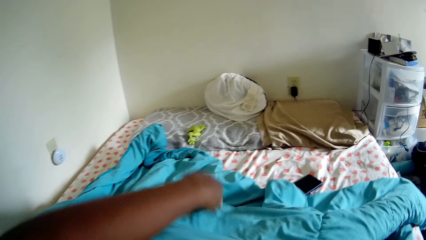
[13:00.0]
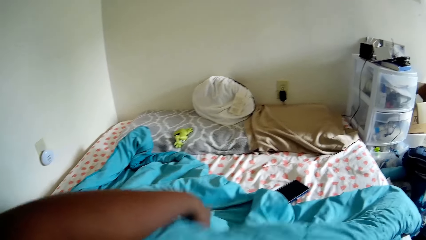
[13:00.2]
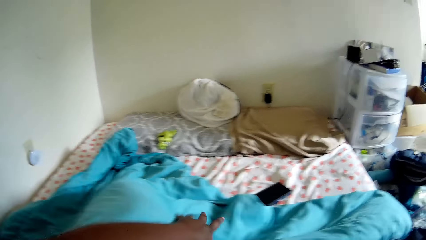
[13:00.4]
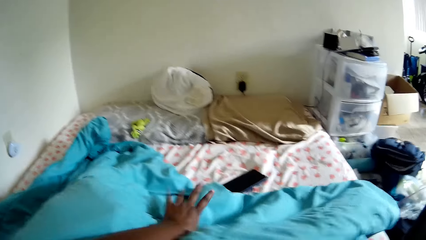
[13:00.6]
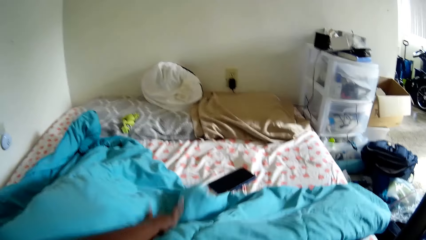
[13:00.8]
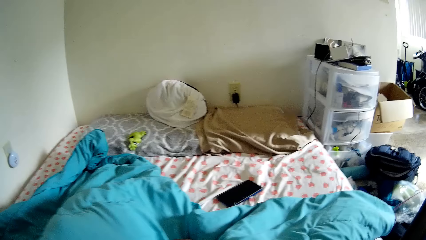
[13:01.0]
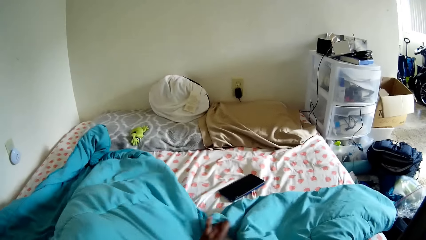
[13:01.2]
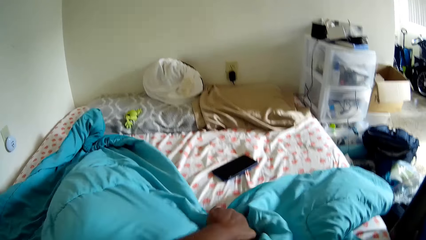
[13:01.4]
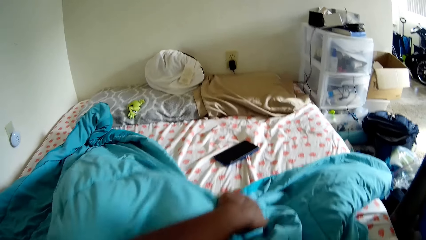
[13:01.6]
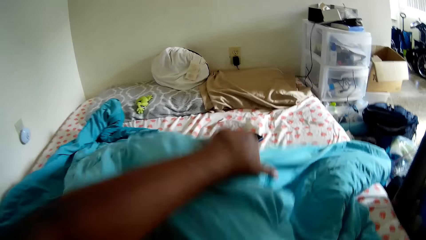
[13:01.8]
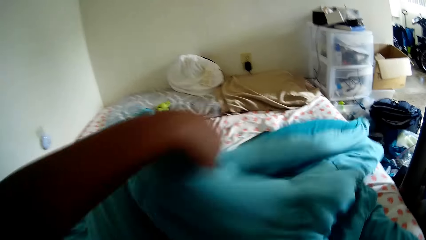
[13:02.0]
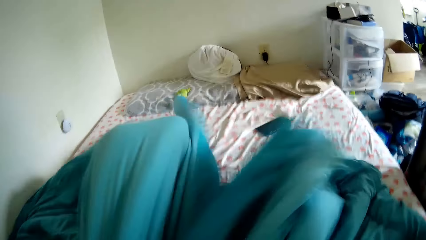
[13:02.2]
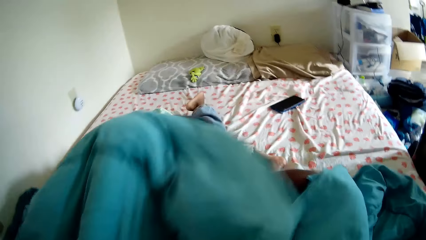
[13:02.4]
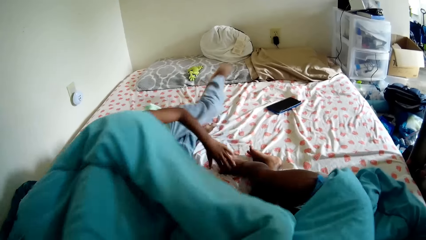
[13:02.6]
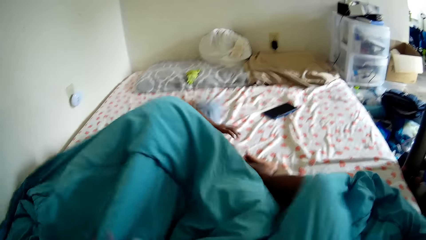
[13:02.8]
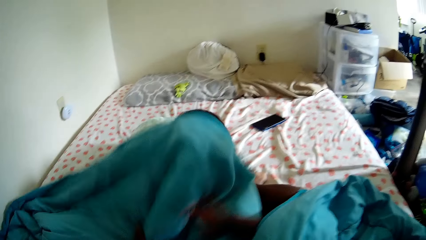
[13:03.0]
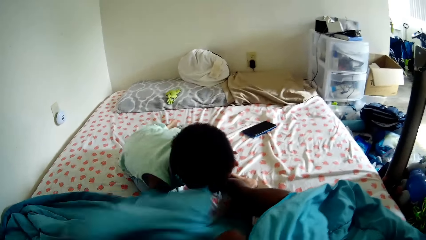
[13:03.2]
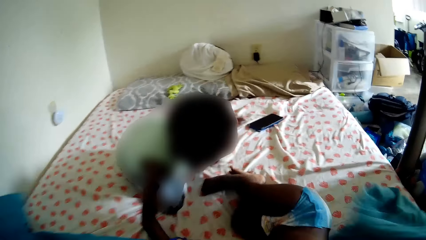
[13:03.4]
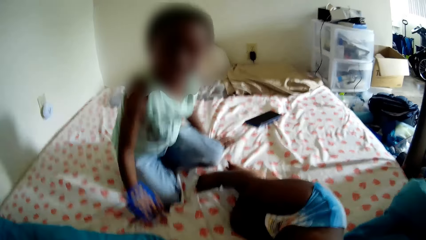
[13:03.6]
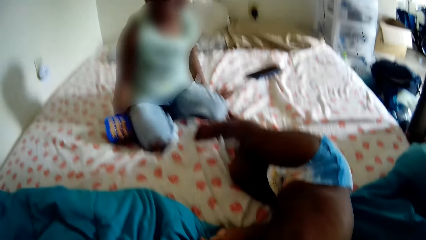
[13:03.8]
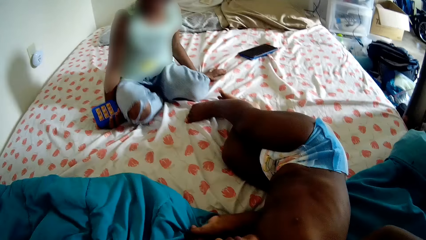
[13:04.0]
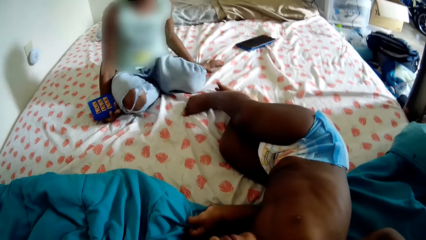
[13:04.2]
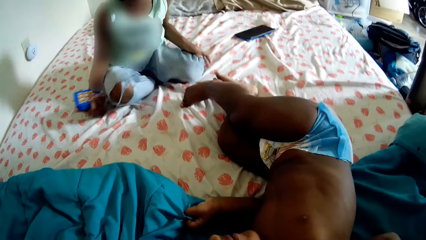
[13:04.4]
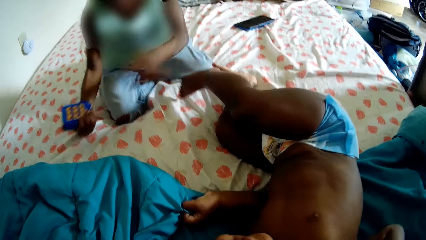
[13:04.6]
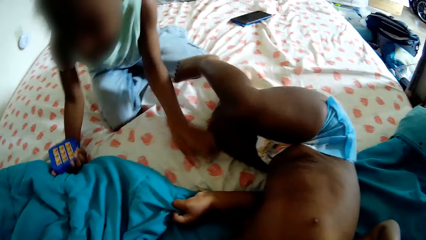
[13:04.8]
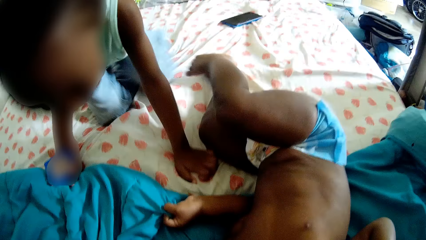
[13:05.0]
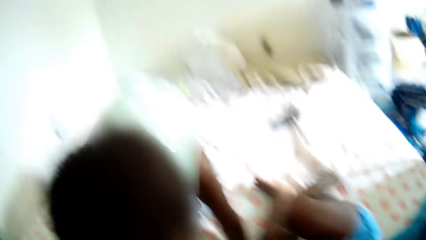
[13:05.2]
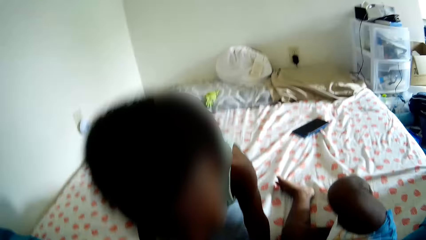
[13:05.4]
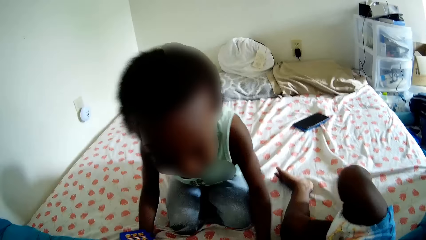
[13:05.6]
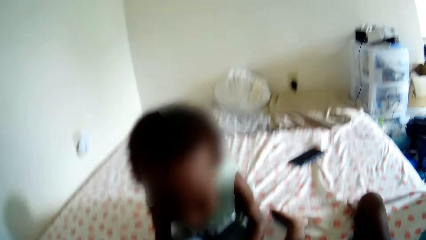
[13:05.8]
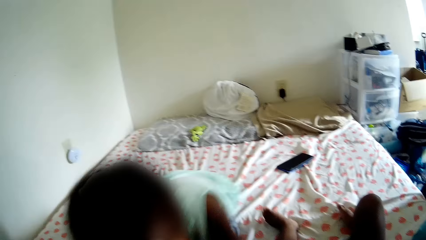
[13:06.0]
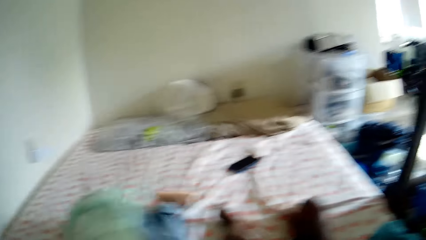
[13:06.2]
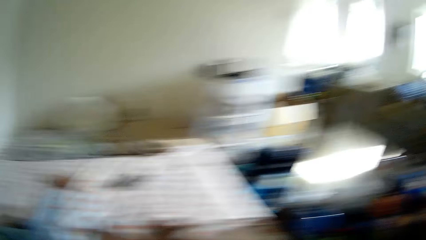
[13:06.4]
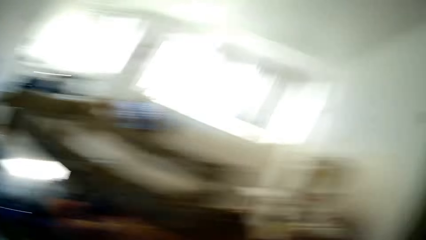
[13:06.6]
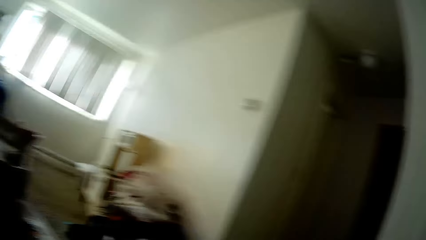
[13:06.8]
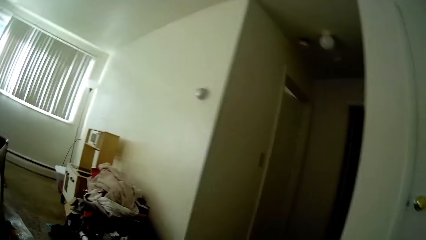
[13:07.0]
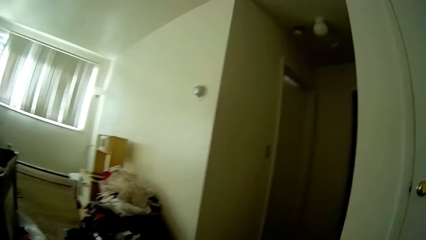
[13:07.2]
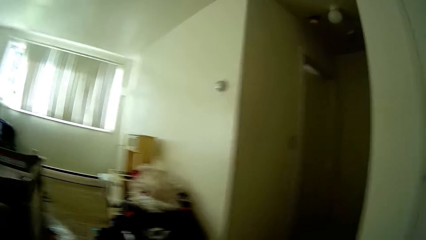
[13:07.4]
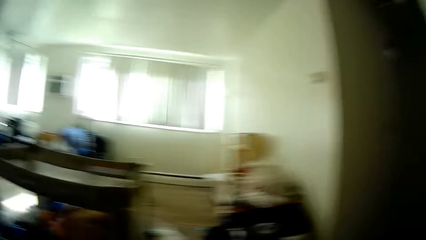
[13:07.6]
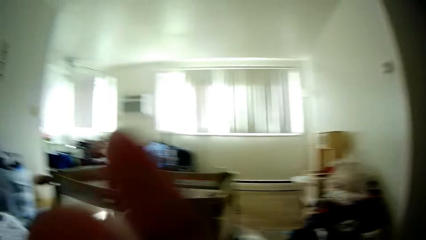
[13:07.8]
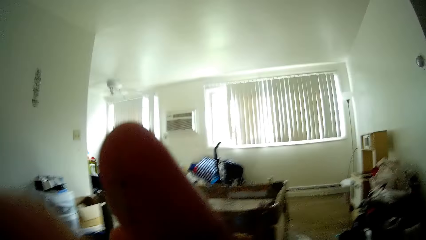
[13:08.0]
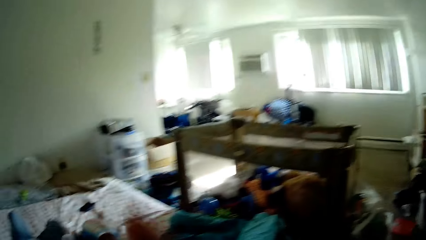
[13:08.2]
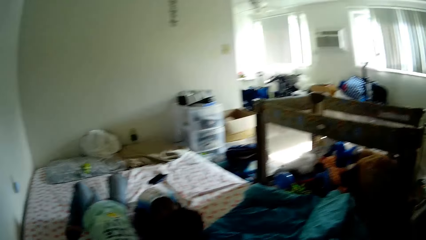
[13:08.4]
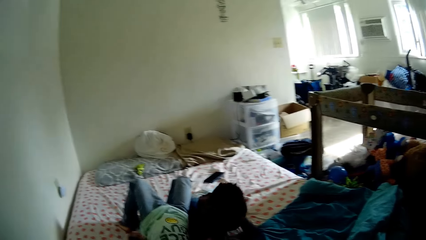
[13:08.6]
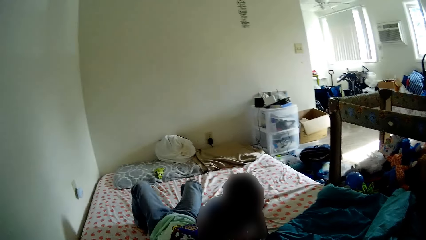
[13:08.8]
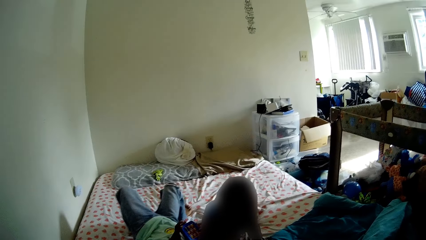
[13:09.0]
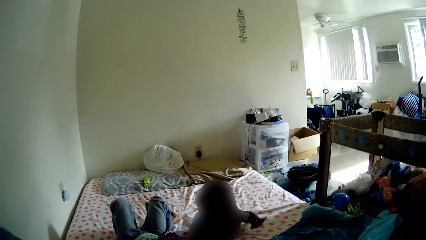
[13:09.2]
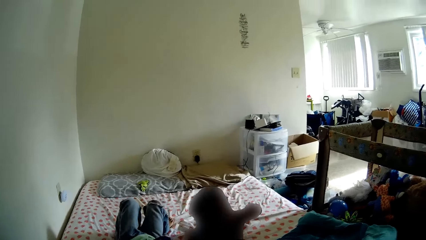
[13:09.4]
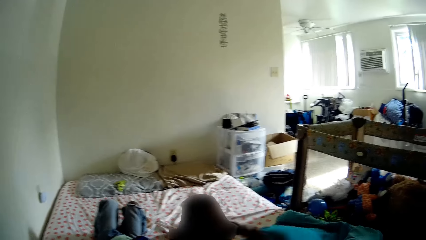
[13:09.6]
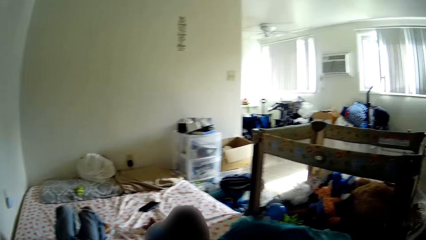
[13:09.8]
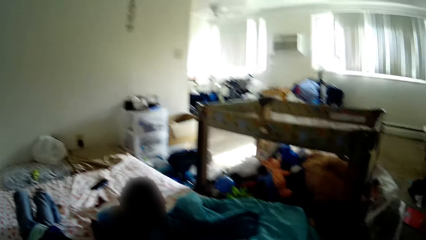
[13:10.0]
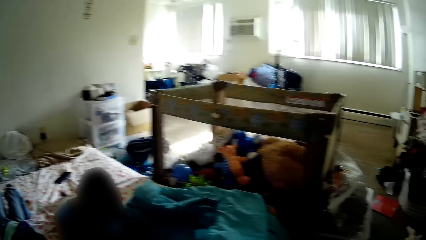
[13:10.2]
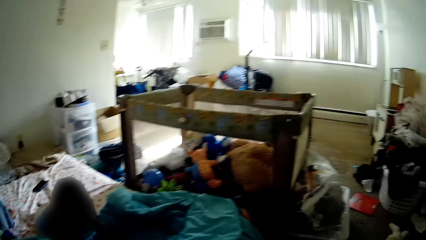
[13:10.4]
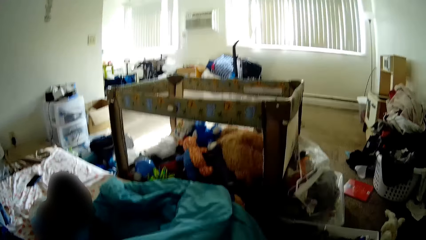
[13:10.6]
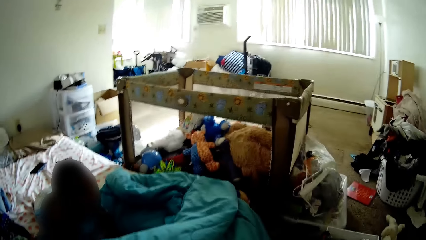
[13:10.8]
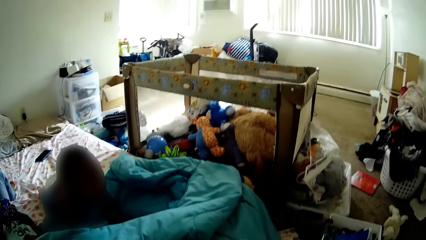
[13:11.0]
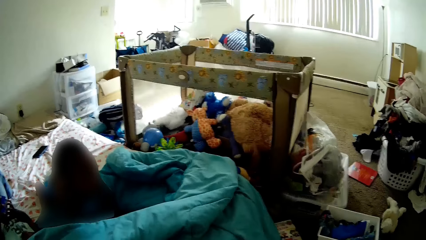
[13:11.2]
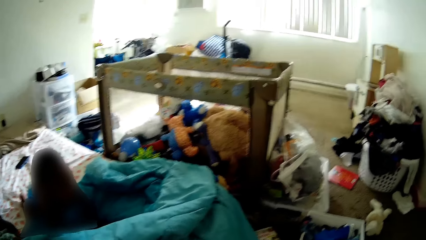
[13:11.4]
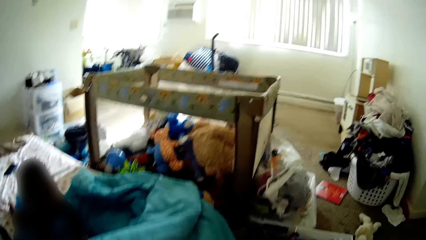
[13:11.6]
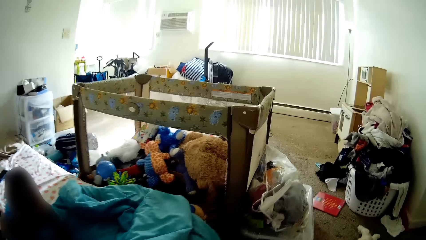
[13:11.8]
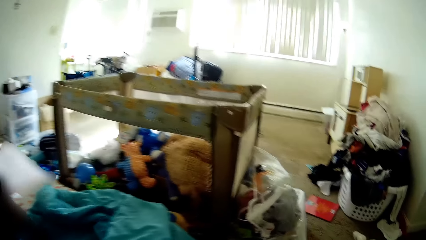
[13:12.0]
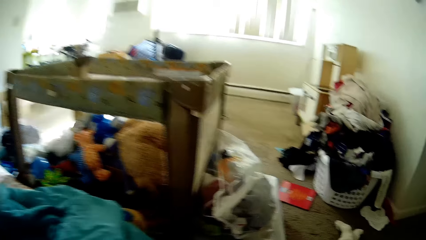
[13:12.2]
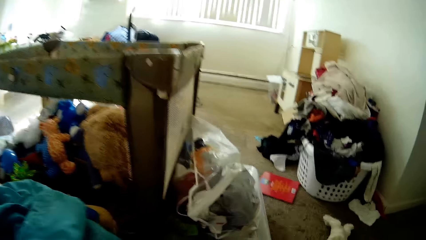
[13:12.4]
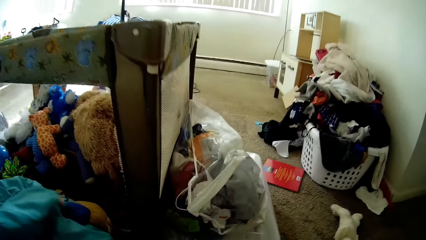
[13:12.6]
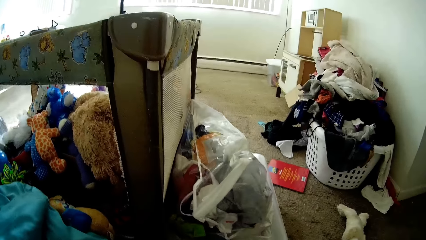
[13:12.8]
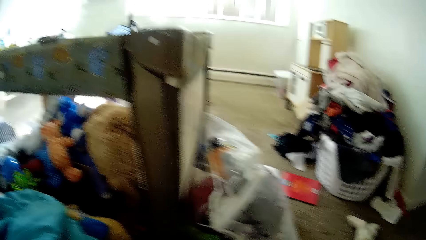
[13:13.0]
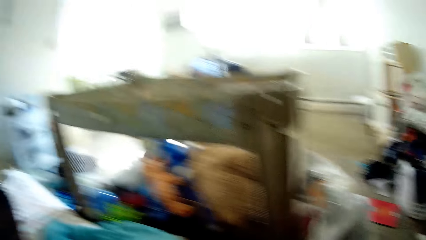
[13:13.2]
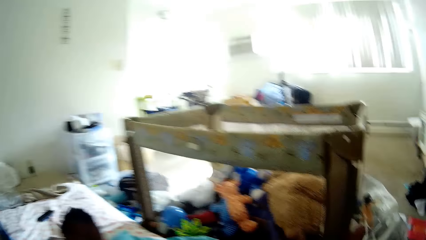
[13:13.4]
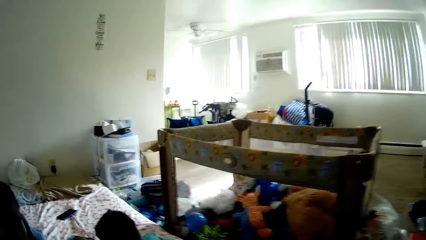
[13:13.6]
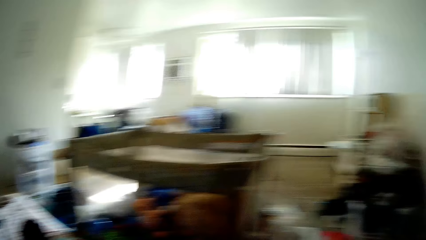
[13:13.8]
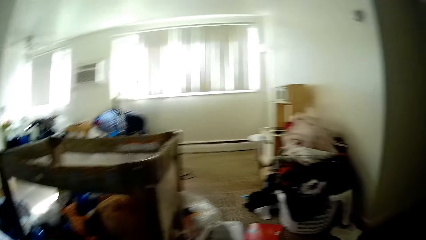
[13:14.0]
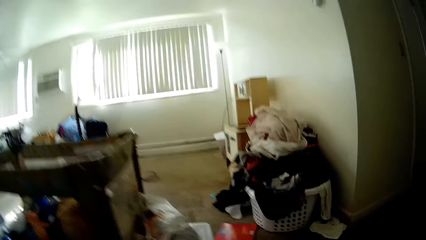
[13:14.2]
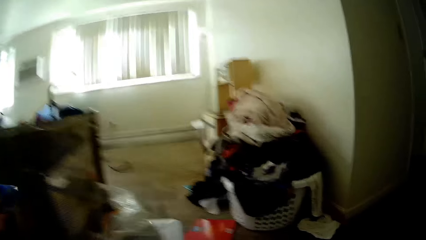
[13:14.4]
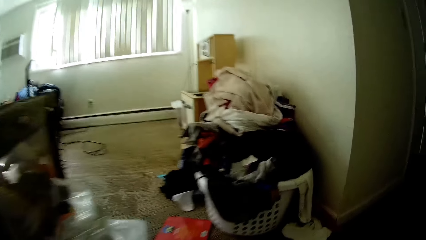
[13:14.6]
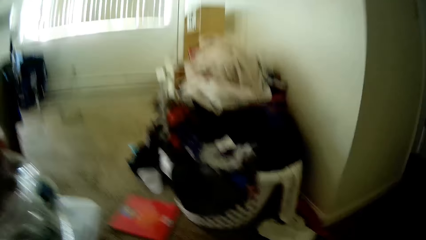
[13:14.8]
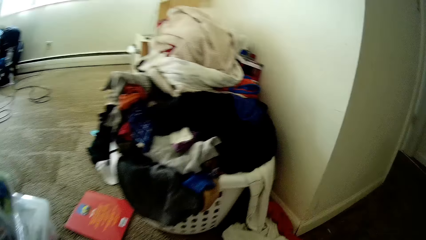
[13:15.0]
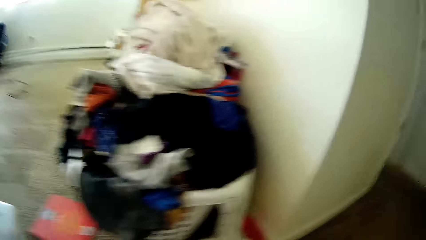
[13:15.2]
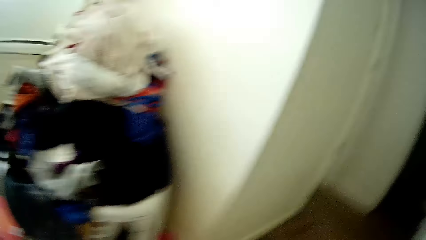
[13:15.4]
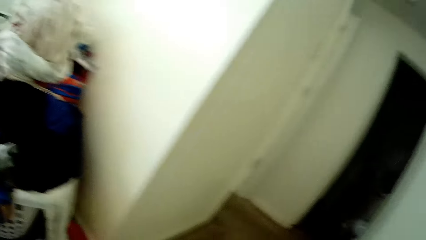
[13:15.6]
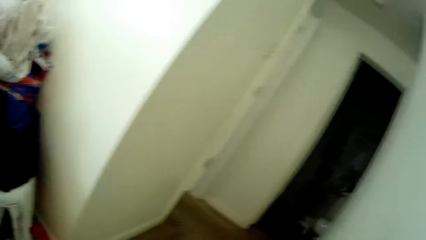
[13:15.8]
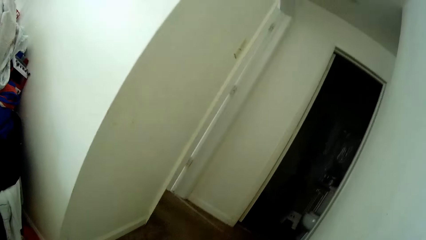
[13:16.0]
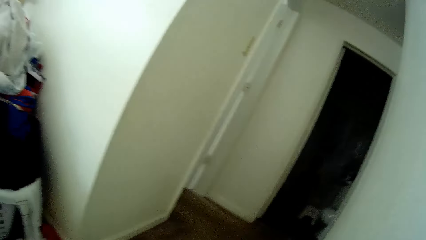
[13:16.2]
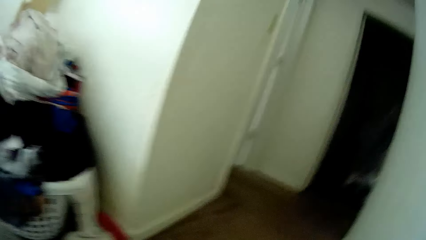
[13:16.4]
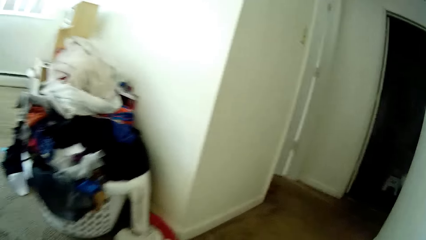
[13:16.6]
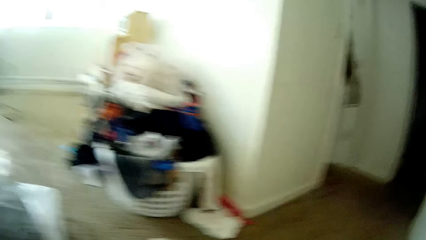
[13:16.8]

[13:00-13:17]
The camera wearer removes the bed cover on the boy and the baby with her left hand. She looks around. She adjusts her camera. She looks around.
